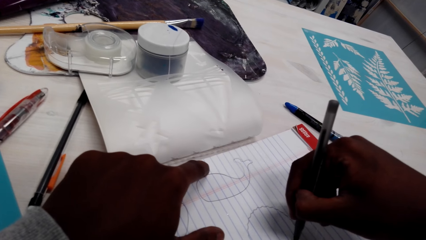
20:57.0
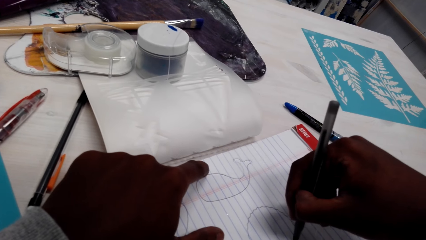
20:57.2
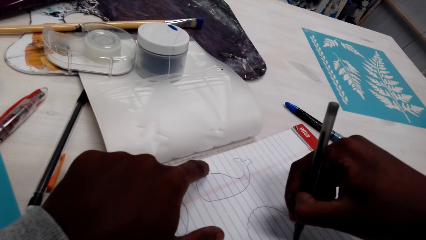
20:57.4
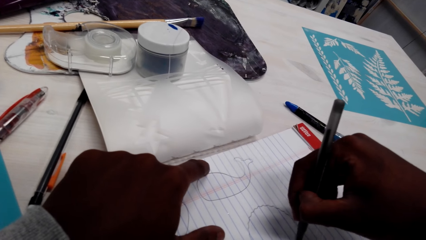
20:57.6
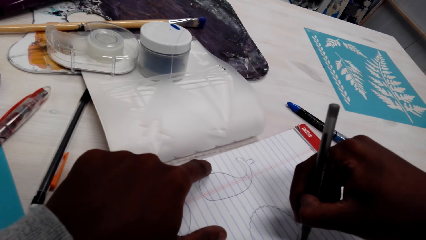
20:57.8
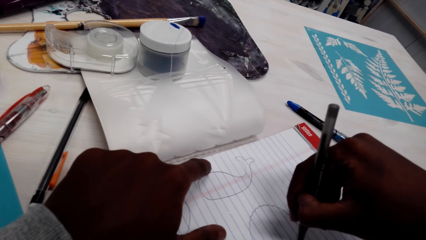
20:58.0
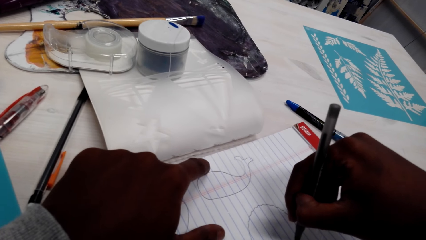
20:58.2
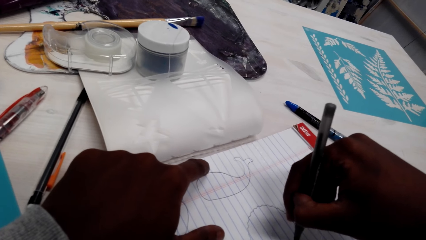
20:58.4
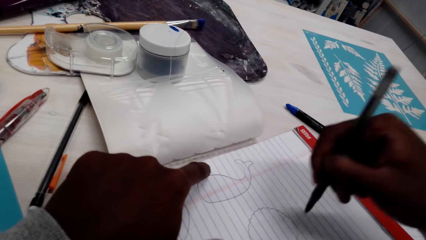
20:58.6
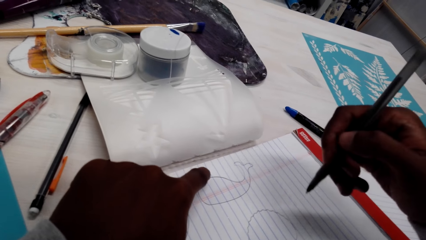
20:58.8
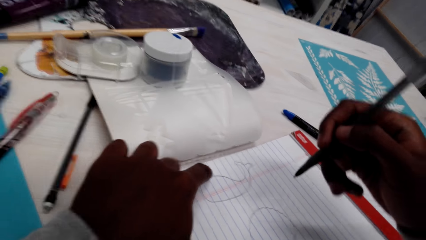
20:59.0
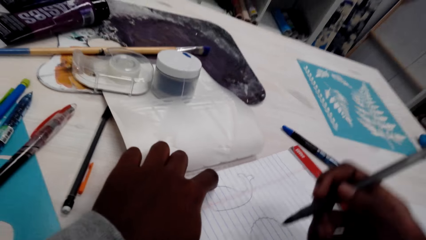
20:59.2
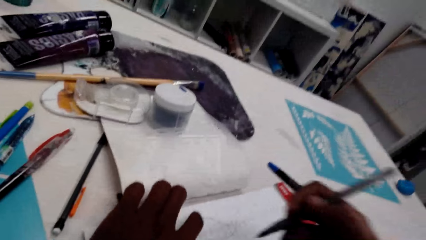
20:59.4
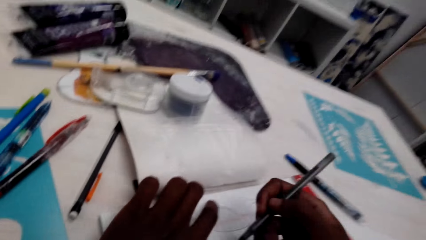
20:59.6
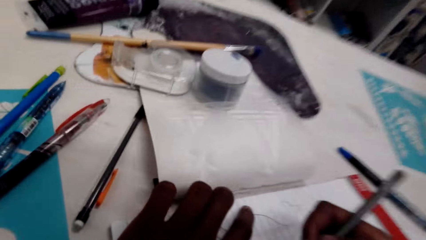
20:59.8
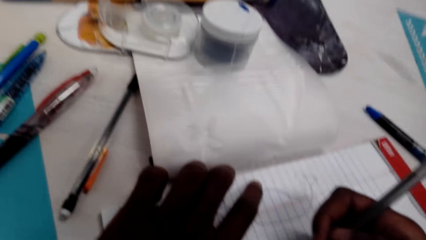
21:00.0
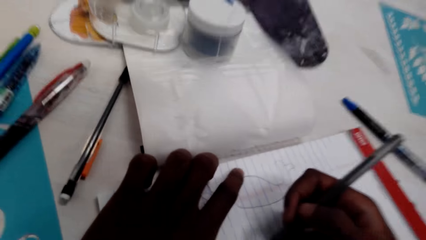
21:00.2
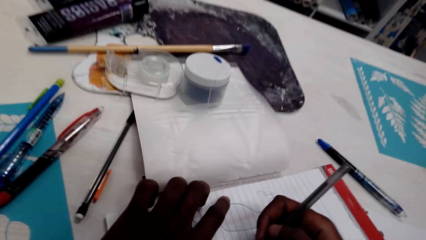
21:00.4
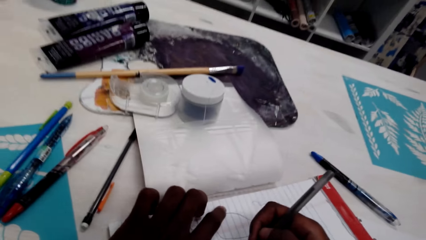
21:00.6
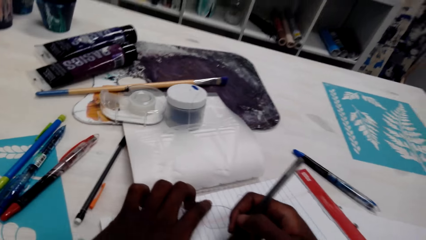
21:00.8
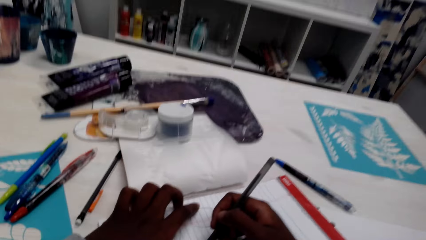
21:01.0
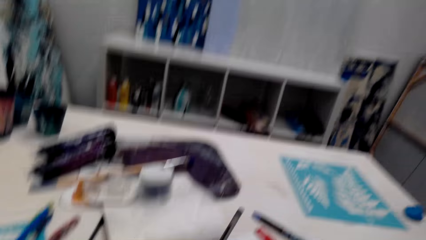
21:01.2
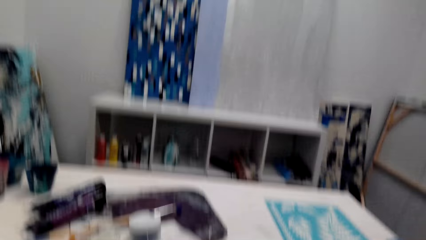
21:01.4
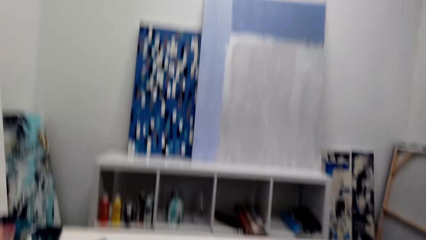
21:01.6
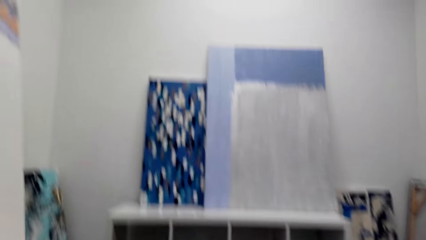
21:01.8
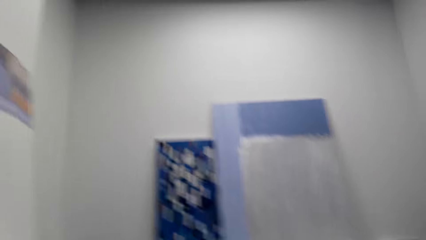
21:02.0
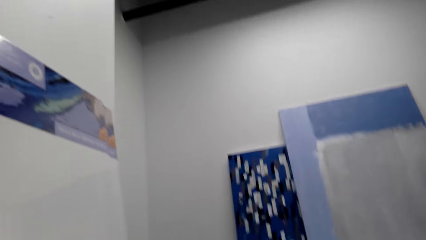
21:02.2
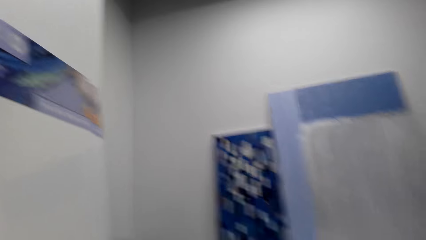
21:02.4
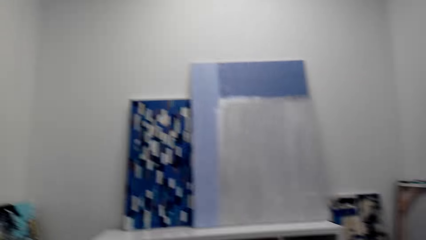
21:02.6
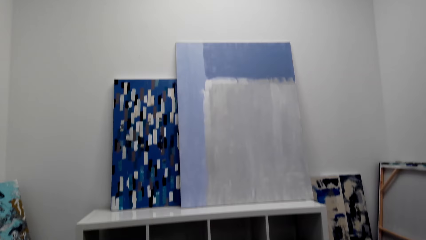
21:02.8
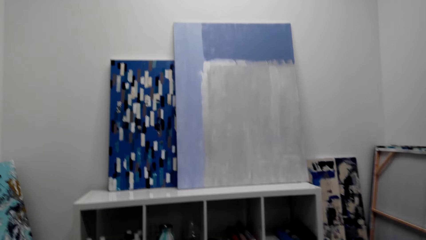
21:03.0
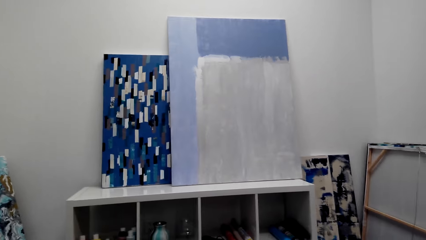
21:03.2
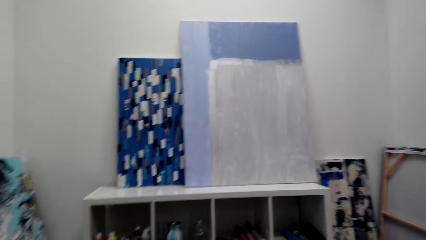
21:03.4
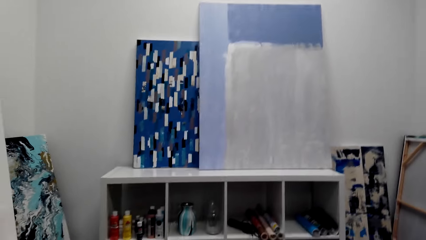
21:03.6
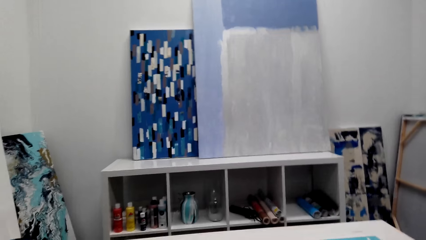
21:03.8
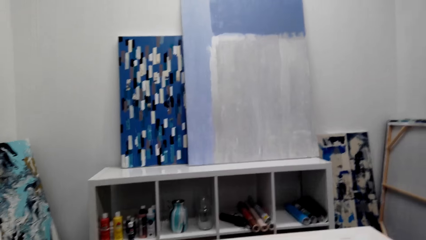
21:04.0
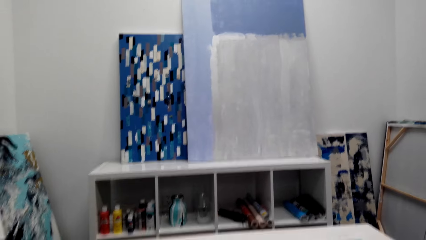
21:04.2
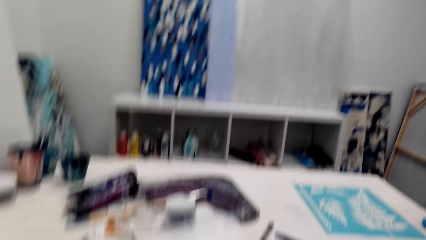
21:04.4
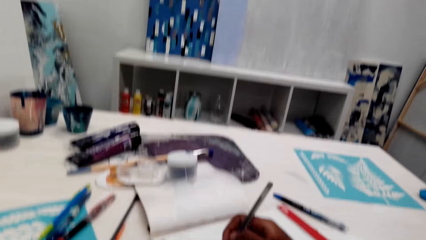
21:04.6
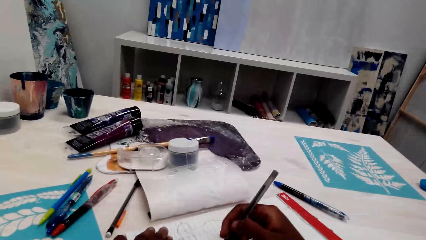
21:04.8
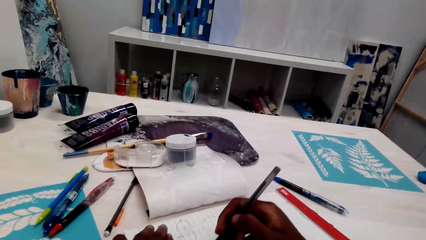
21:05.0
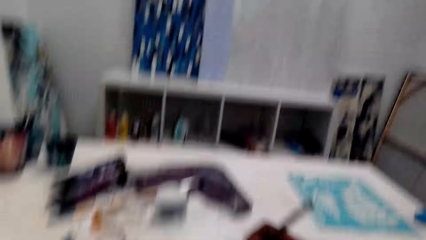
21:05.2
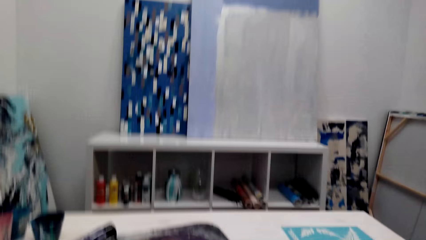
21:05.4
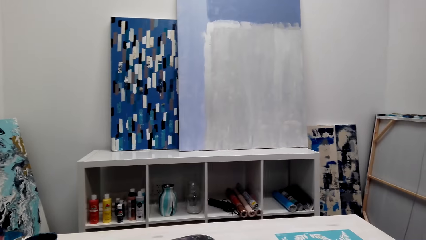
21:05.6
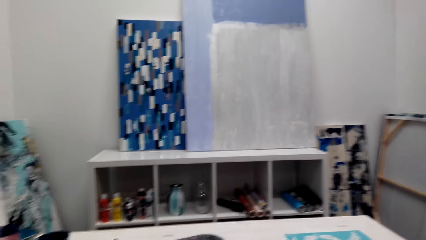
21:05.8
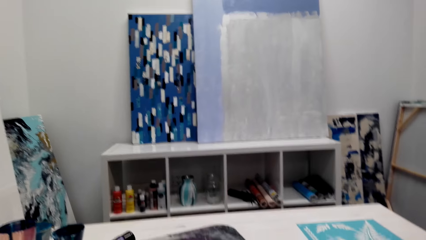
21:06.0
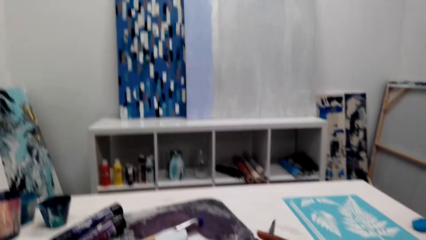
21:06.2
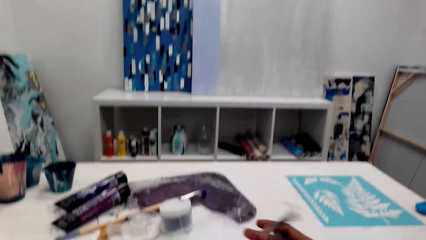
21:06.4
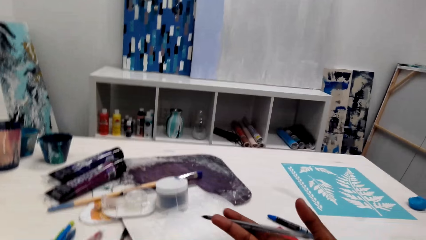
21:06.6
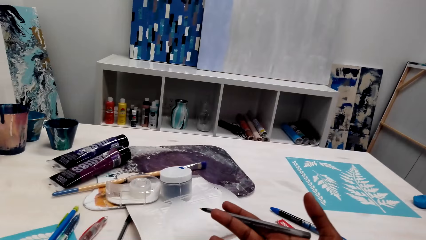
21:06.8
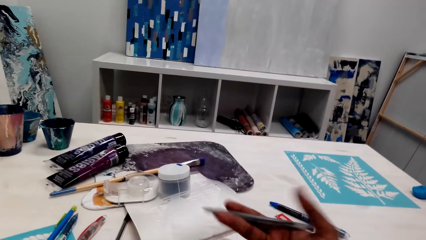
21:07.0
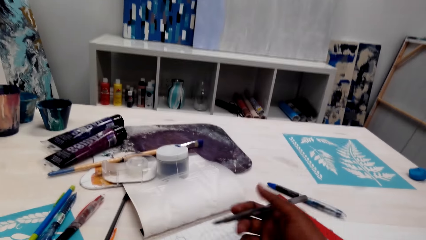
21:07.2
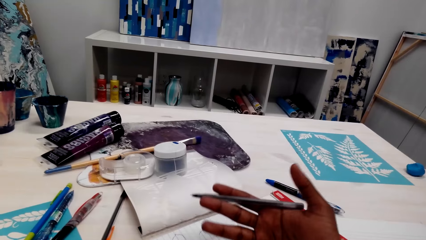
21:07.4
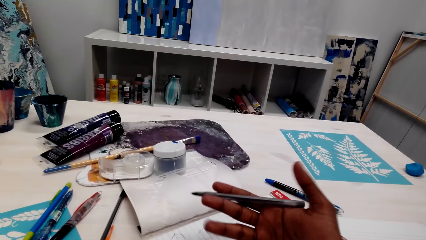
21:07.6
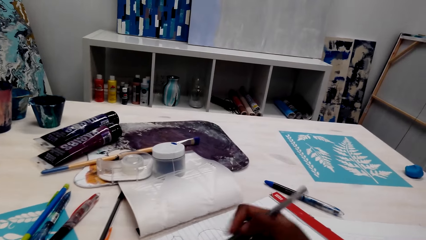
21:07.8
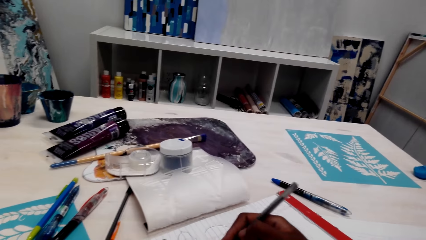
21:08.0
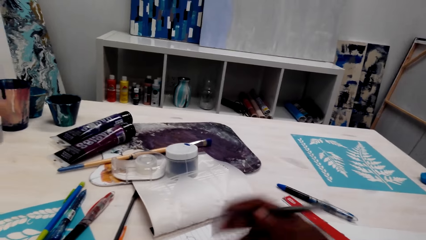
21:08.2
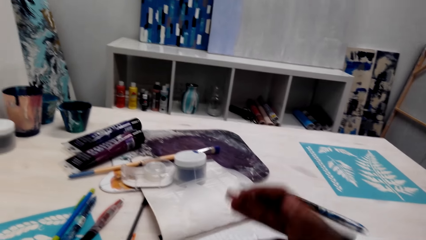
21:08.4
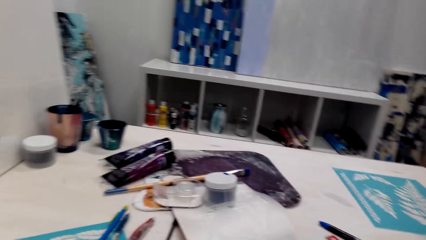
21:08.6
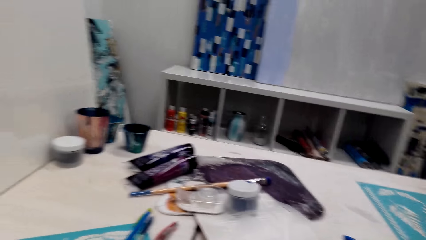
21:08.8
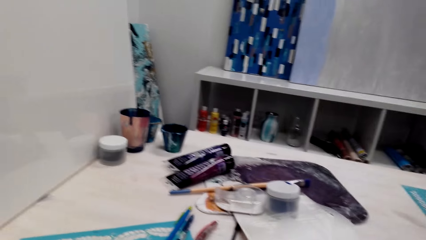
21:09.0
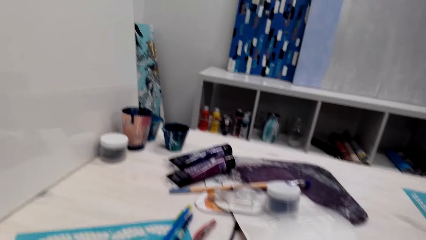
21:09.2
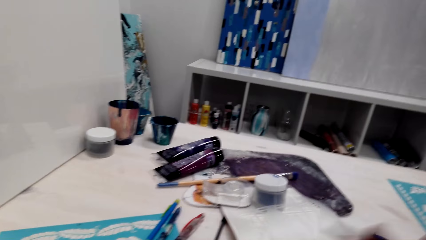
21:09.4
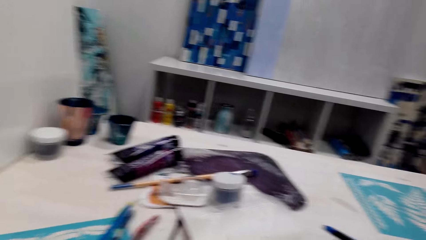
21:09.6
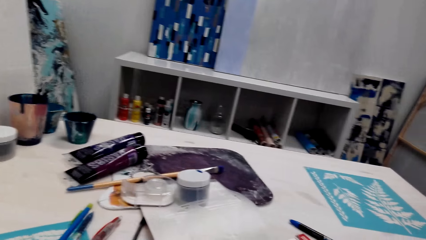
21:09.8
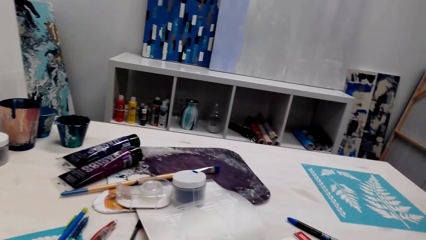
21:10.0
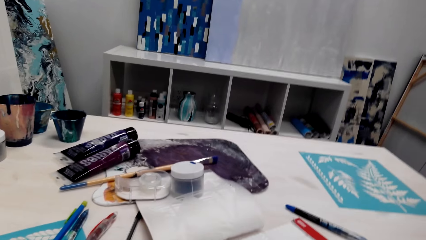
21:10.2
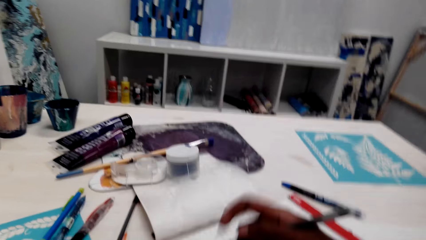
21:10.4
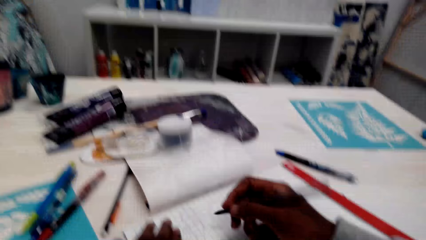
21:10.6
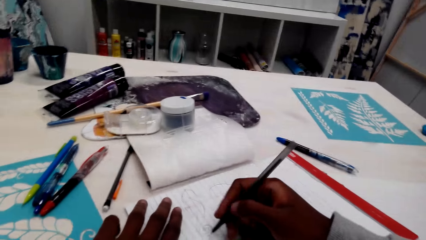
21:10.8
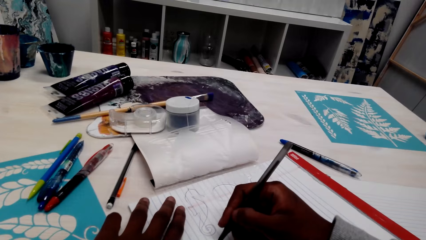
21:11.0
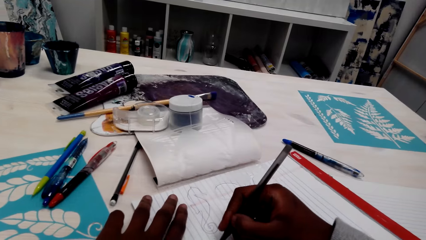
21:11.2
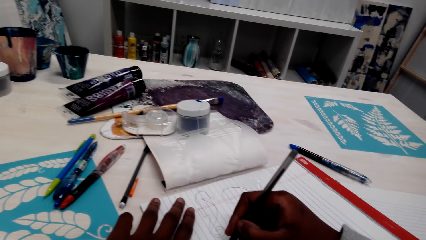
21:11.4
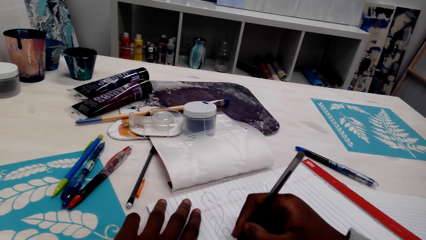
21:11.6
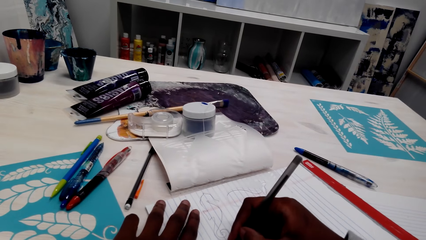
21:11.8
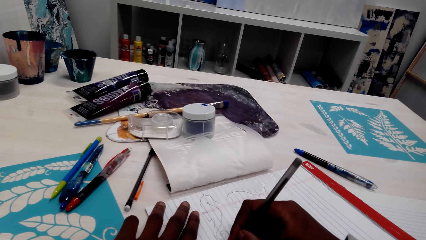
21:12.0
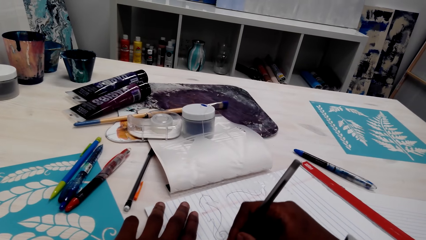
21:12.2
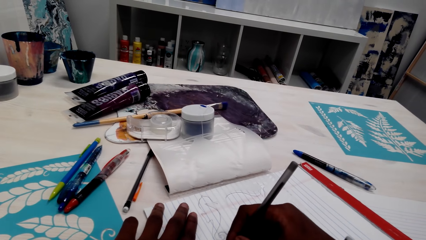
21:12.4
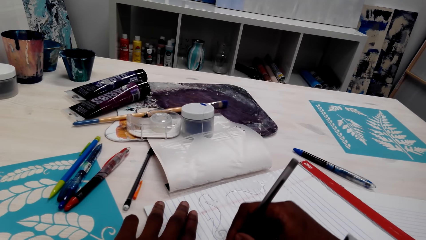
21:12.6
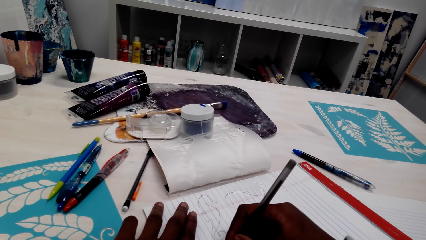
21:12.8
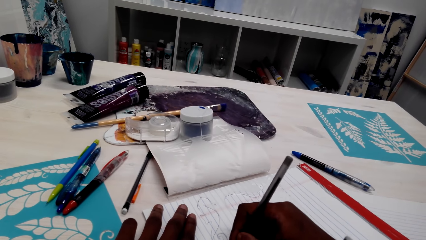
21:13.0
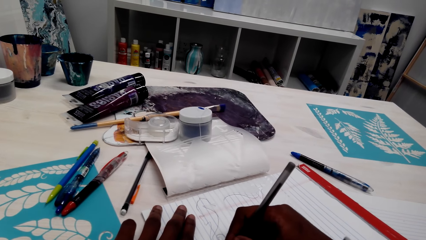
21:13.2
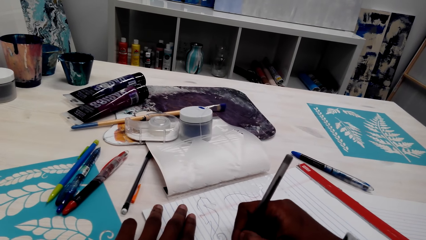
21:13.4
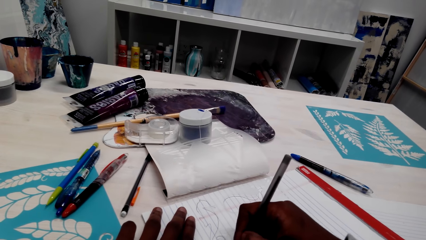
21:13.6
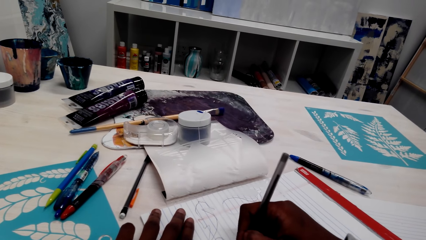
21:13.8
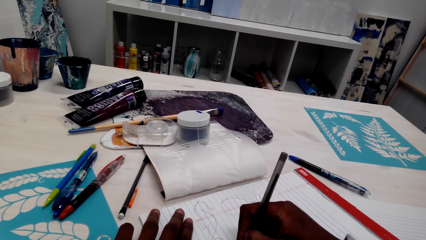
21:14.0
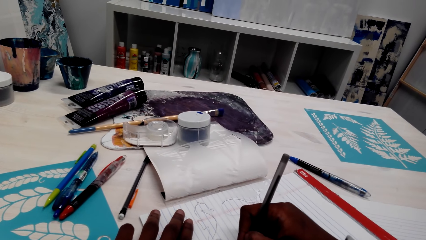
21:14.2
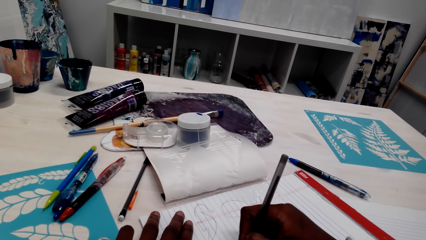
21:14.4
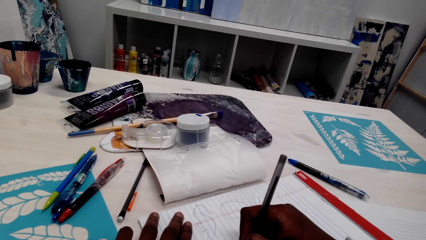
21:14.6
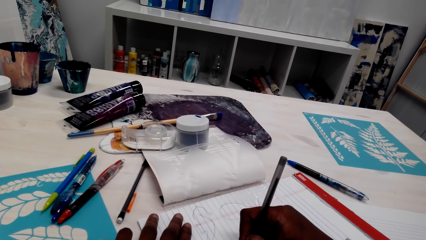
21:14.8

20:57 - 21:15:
The camera wearer moves the right hand. They look around. They draw on the book with a pen. They look around. They move around the right hand. They look around. They draw on the book with the pen on the right hand.
